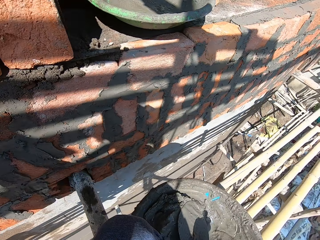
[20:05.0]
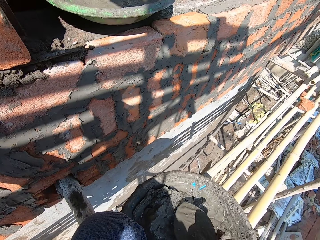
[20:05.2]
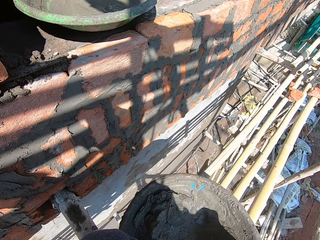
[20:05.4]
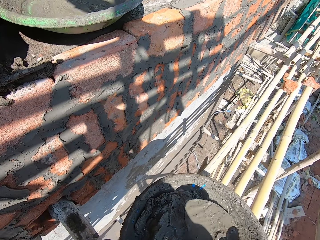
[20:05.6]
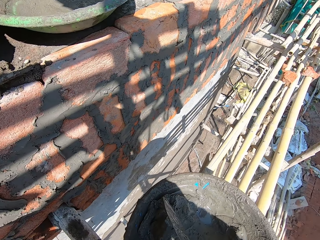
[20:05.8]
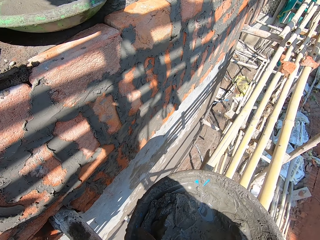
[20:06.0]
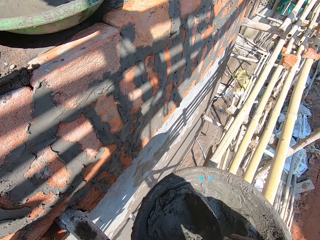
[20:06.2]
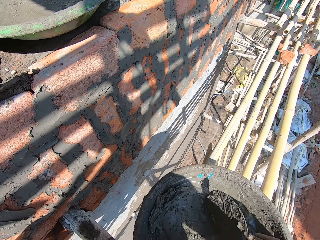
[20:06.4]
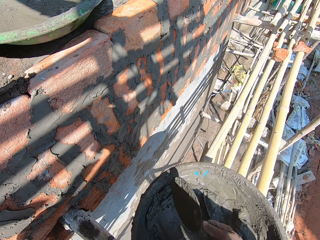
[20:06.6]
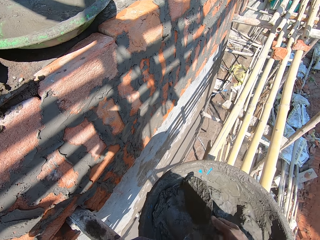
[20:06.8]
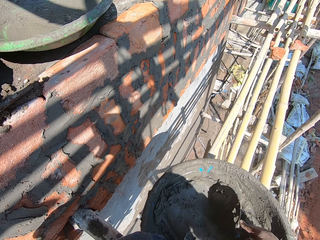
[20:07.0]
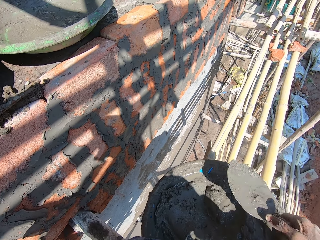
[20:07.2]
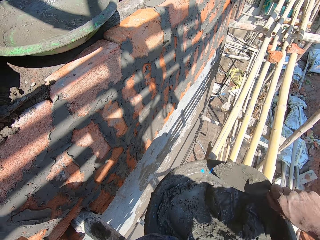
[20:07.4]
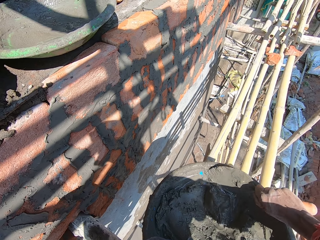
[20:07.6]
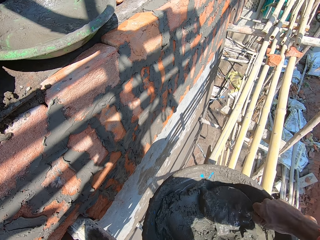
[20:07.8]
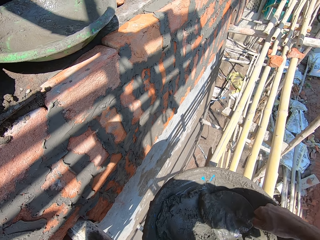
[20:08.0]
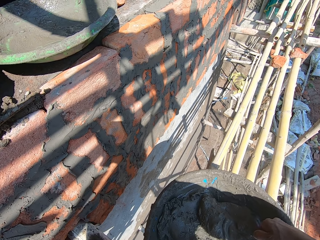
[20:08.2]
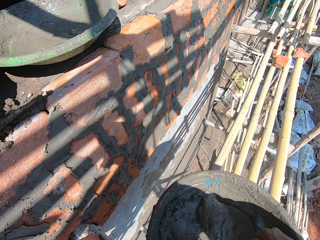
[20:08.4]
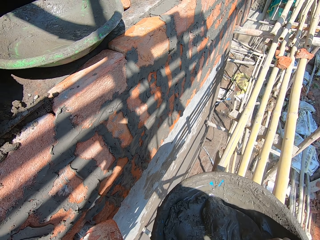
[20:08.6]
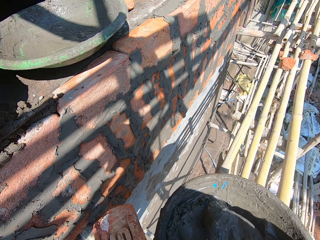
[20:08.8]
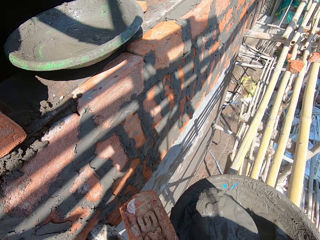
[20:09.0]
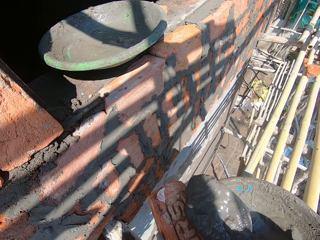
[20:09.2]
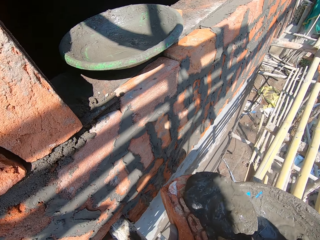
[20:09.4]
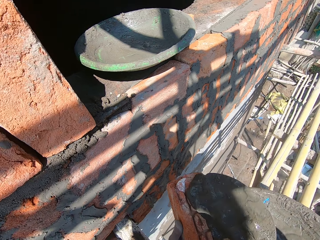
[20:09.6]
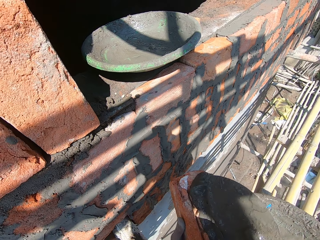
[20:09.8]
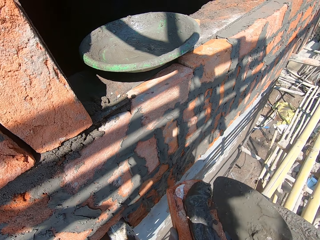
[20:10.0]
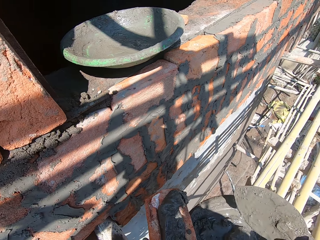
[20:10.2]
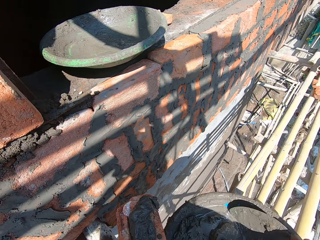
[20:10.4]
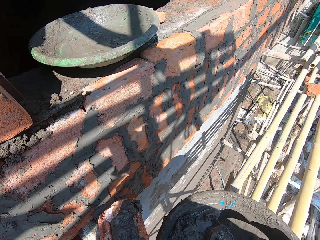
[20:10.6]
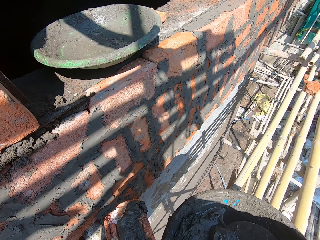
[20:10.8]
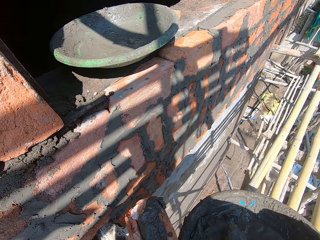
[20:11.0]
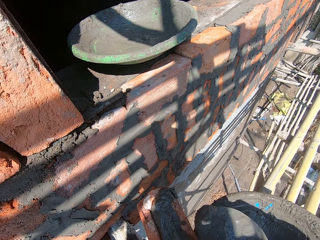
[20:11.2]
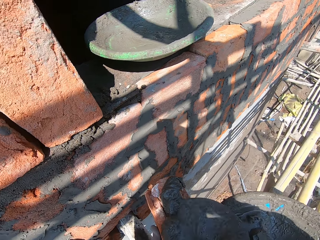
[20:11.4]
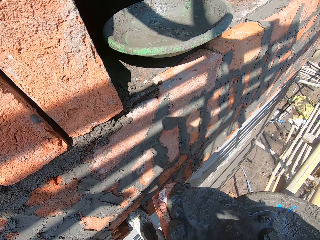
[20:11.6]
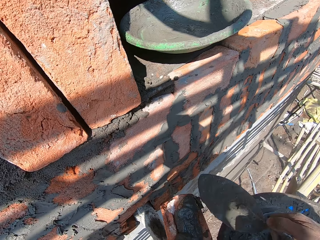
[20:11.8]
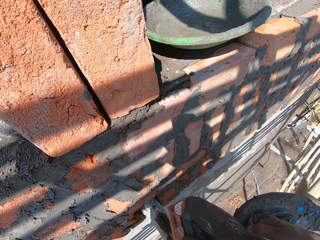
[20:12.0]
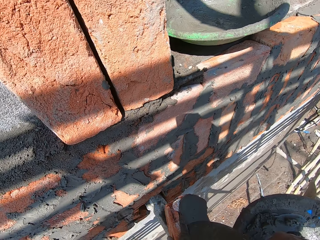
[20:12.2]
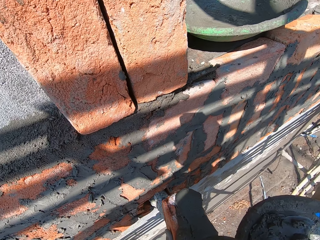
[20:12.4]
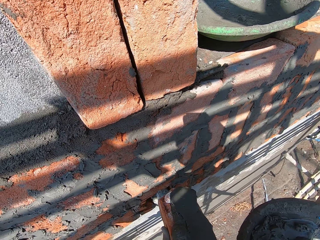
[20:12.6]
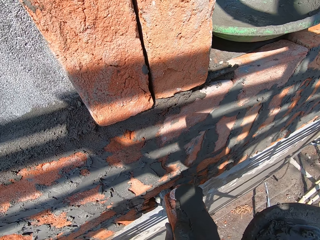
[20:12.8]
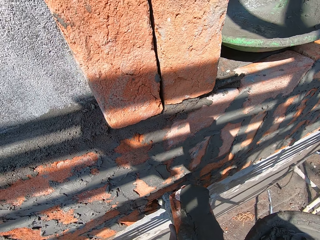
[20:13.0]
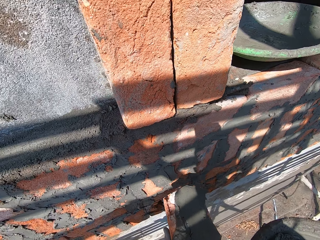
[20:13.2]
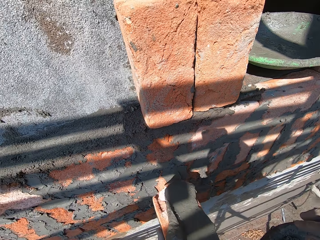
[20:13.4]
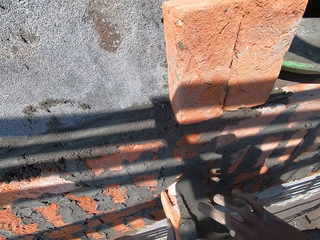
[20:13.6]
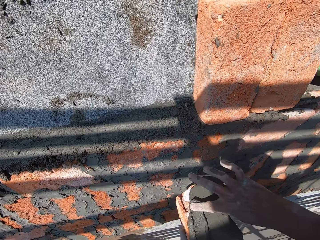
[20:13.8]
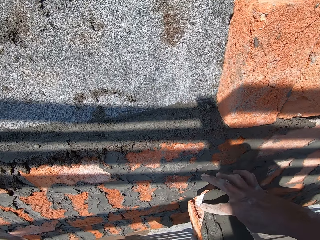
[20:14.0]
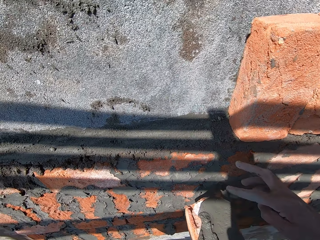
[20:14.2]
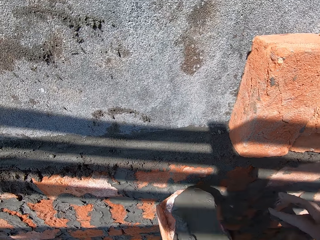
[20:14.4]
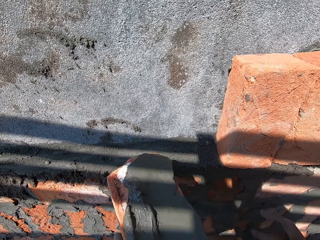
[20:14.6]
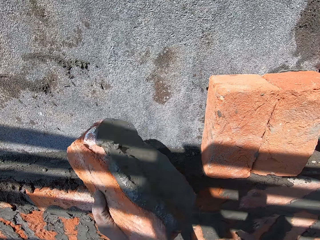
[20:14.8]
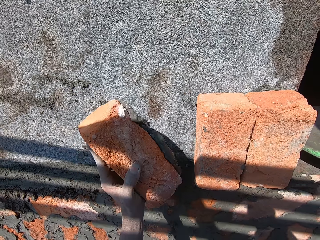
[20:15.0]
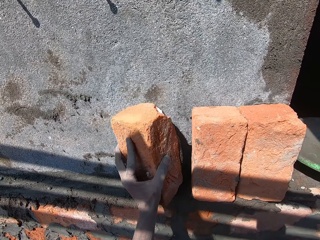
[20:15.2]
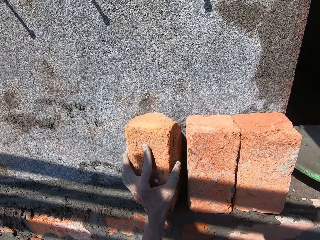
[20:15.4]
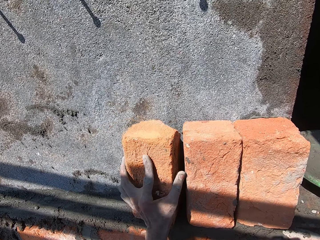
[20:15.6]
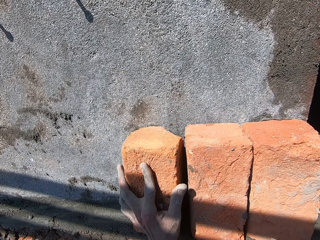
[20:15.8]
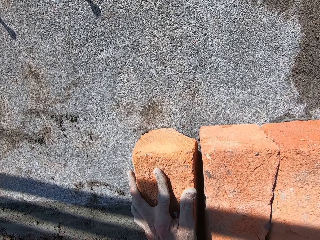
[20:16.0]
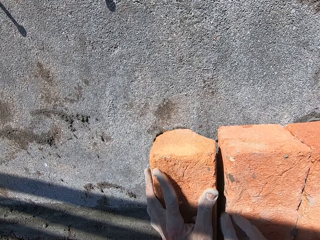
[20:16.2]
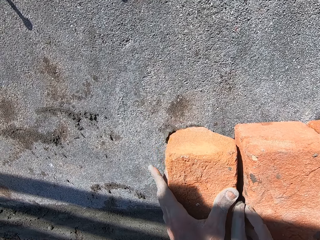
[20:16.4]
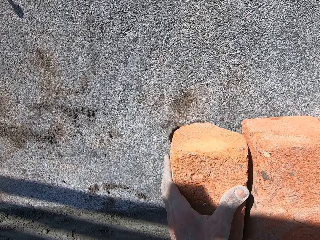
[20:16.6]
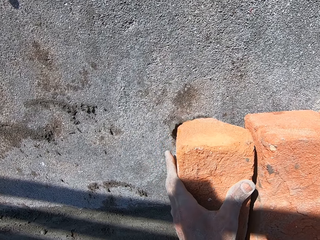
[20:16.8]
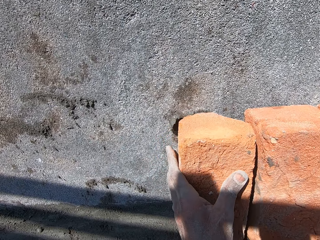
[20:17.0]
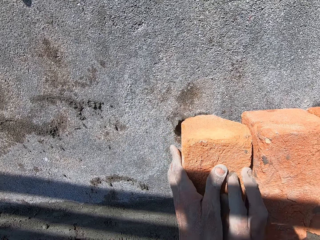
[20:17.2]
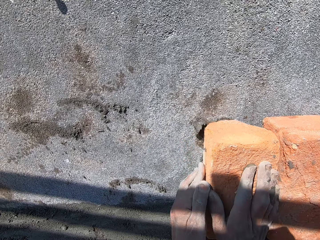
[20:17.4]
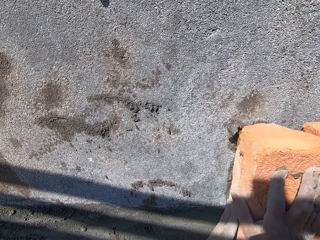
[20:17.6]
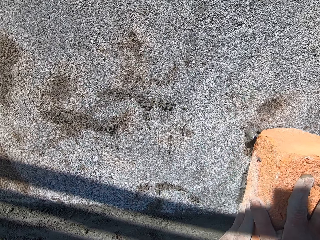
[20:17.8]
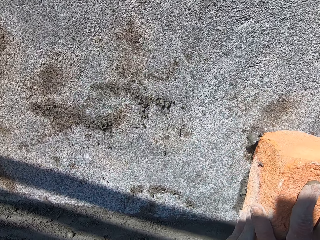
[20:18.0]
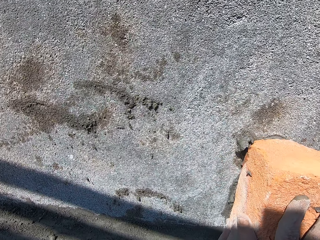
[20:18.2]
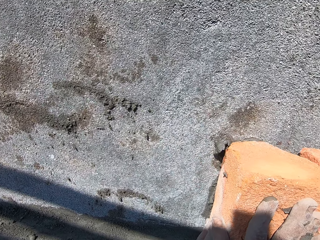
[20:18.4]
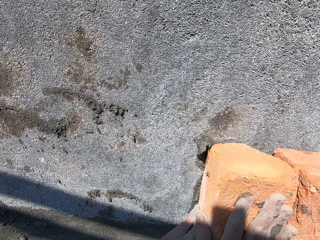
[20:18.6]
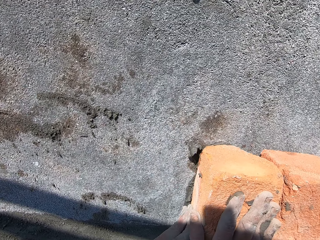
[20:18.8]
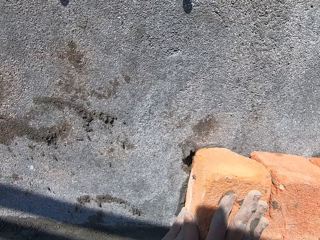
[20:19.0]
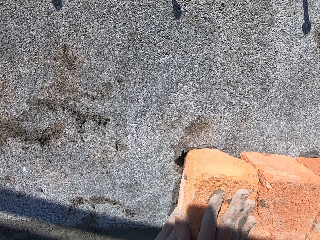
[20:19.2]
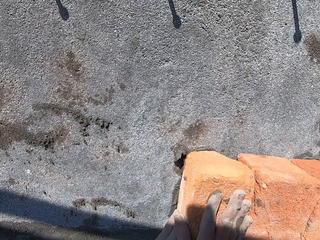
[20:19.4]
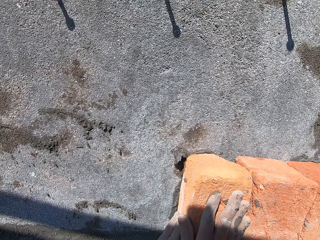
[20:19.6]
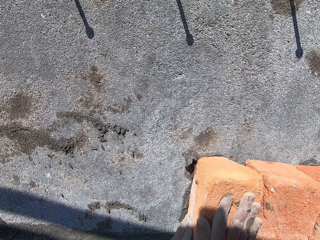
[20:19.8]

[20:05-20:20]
The camera wearer takes the hand trowel from the mortar pan or basin of wet cement or concrete on the scaffolding with his right hand. He mixes some wet cement in the mortar pan of wet cement on the scaffolding with the hand trowel in his right hand. He scoops some wet cement from the mortar pan of wet cement on the scaffolding with the hand trowel in his right hand. He drops the wet cement on the hand trowel in his right hand on the clay brick in his left hand. He scoops some wet cement from the mortar pan of wet cement on the scaffolding with the hand trowel in his right hand. He drops the wet cement on the hand trowel in his right hand on the clay brick in his left hand. He smears the clay brick in his left hand with the wet cement on the hand trowel in his right hand. He spreads the concrete on the wall. He puts the trowel in the basin. He smears the wet cement on the clay brick in his left hand with his right index finger. He places the clay brick with the wet cement in his left hand on the wall with his left hand. He presses the clay brick with the wet cement on the wall with both hands.

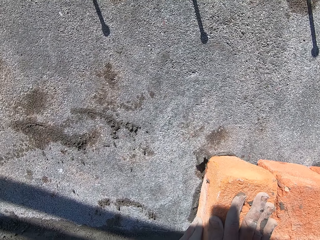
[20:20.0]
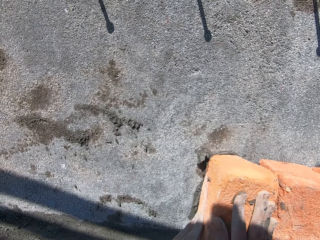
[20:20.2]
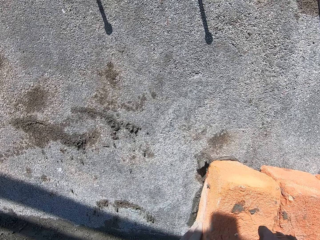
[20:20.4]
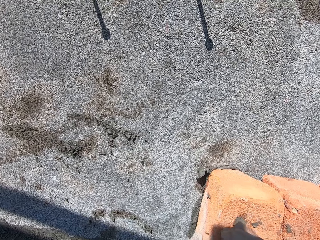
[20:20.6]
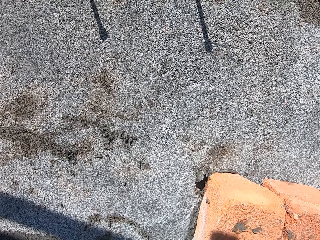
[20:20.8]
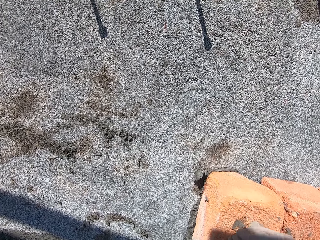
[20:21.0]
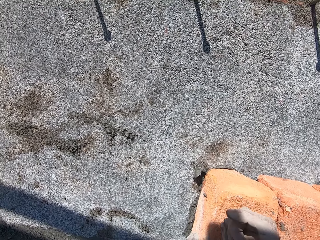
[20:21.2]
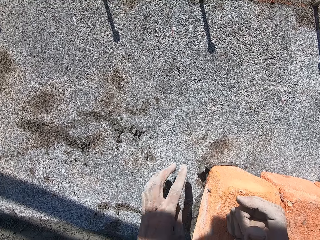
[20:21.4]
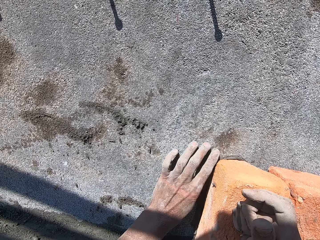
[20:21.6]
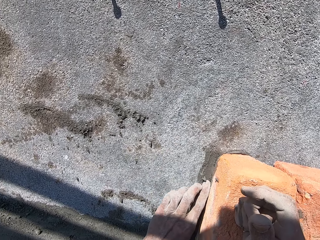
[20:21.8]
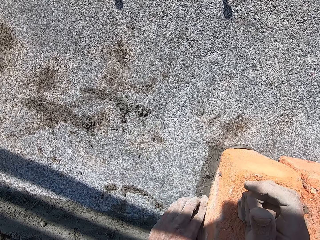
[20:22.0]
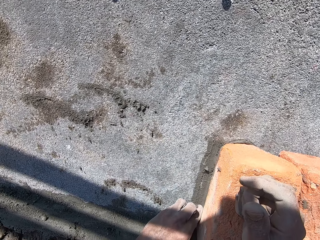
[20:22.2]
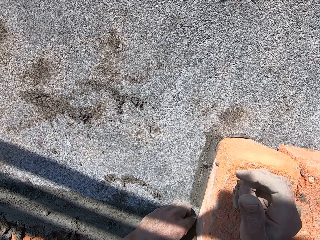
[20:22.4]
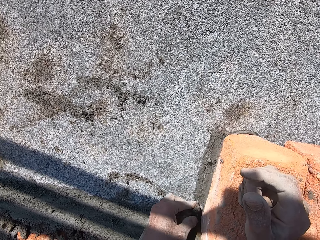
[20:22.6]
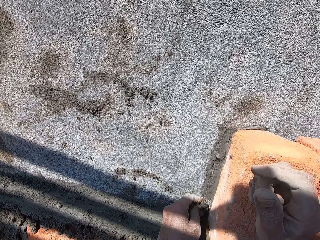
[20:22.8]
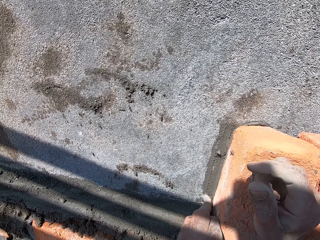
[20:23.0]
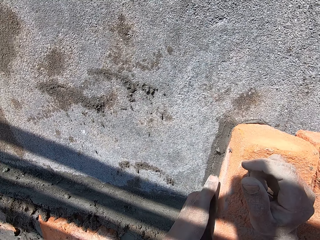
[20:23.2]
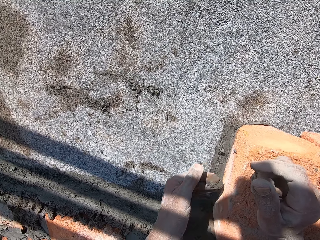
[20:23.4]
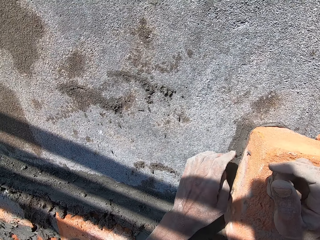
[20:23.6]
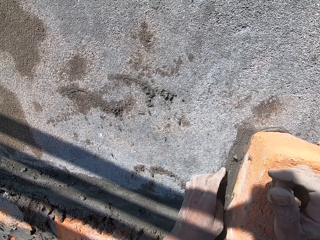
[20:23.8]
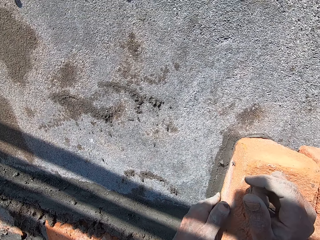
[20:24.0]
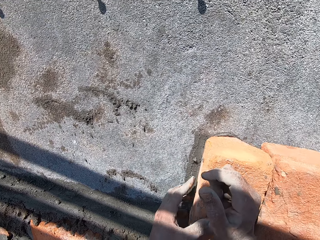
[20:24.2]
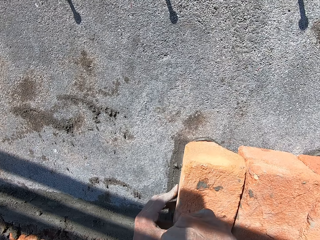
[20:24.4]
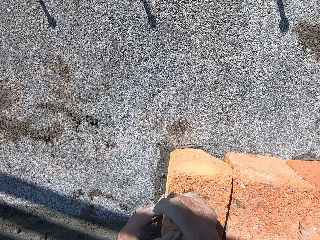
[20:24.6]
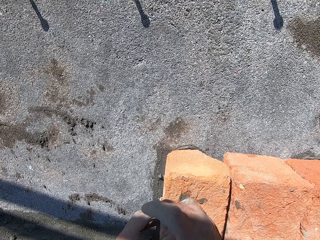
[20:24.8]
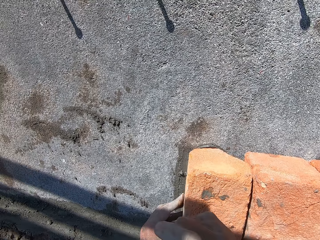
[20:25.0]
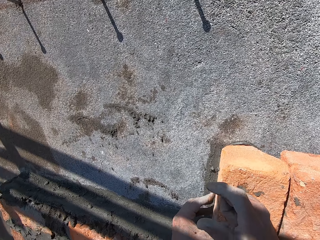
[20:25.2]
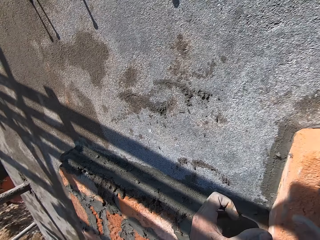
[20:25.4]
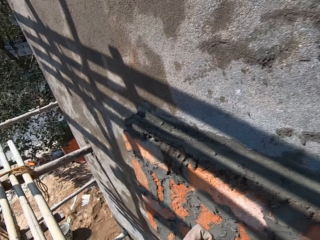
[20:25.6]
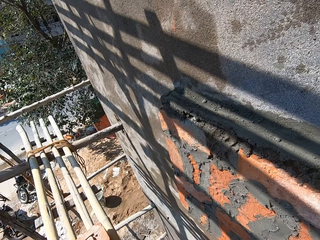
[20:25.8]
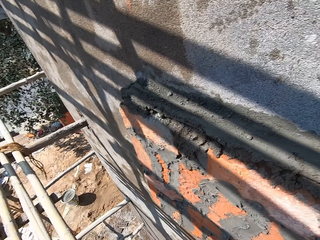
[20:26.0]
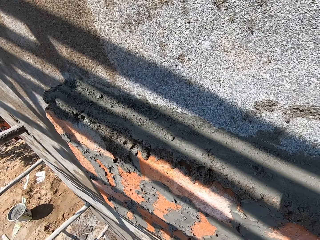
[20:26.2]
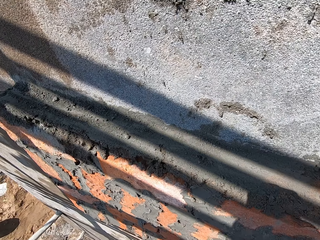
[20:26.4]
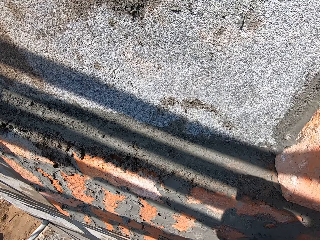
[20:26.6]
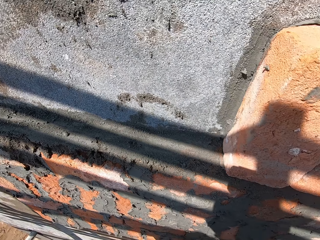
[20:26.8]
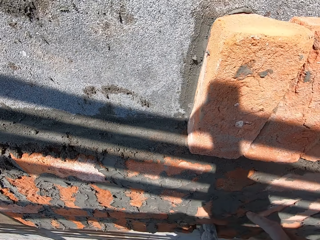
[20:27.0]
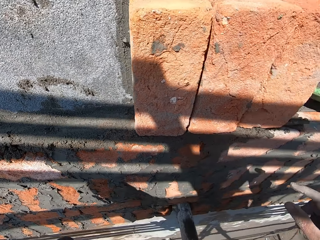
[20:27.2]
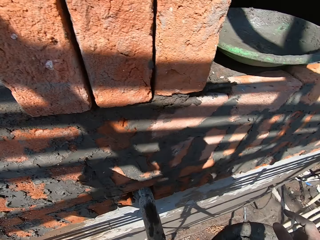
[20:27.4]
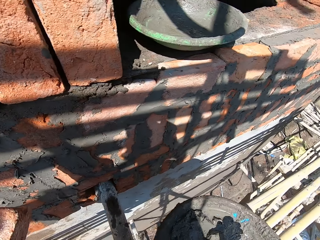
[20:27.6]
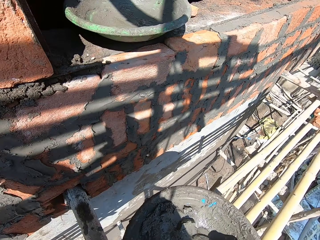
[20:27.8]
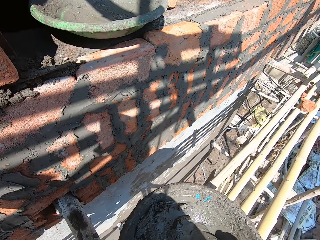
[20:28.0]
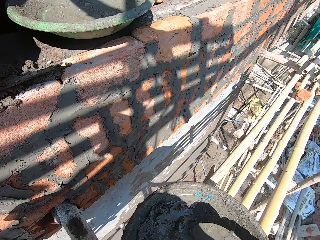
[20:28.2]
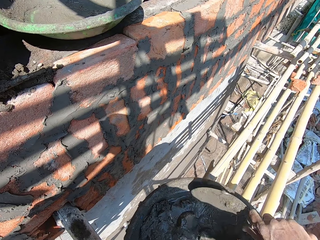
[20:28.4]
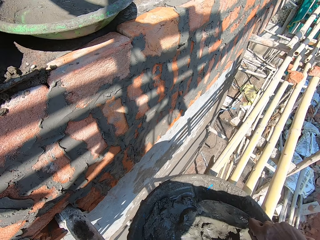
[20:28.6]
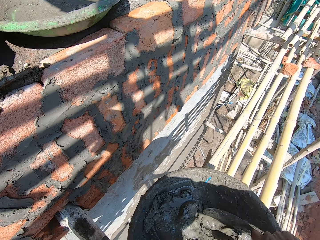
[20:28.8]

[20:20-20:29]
The camera wearer hits the clay brick with the wet cement on the wall with his right fist. He scoops excess cement on the wall with his left hand. He smoothens the concrete on the wall with his left hand. He places his left hand on the clay brick with the wet cement on the wall. He hits the clay brick with the wet cement on the wall with his right fist. He takes a clay brick from the scaffolding with his left hand. He looks around the wall. He takes the hand trowel from the mortar pan of wet cement on the scaffolding with his right hand. He turns. He scoops some wet cement from the mortar pan of wet cement on the scaffolding with the hand trowel in his right hand.
